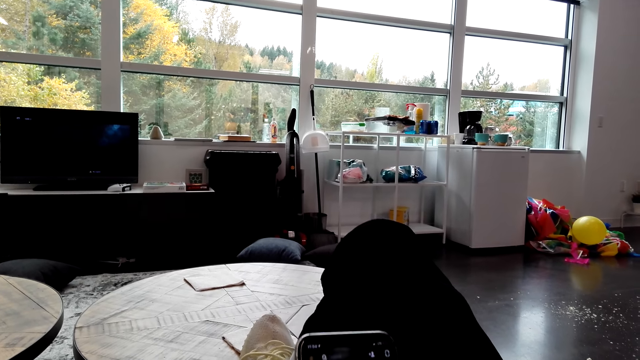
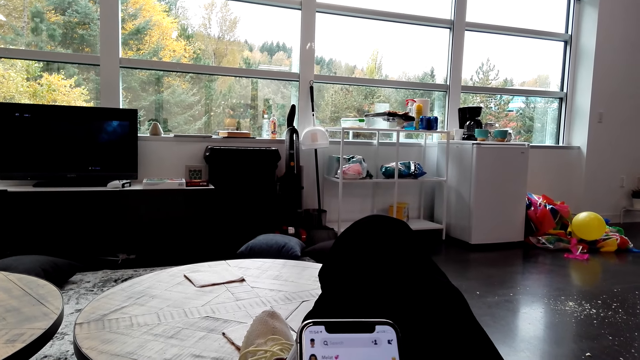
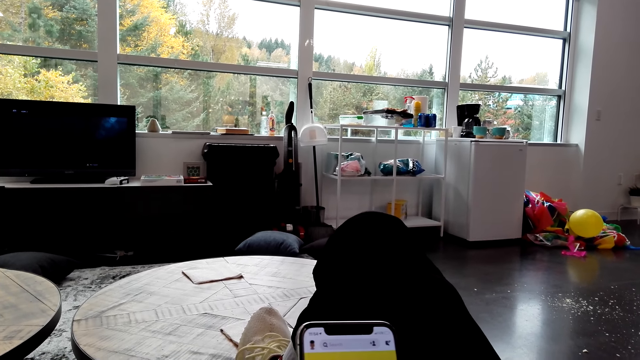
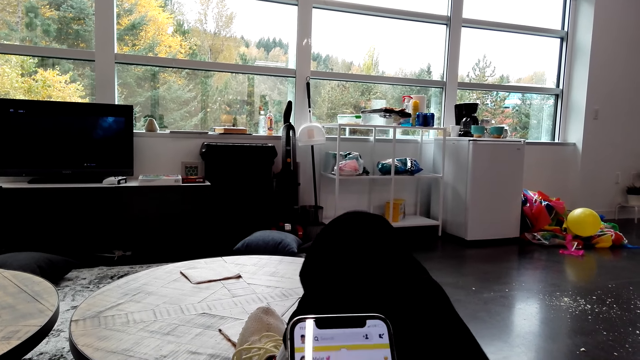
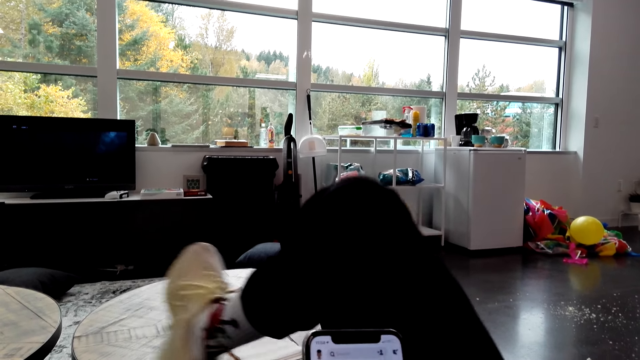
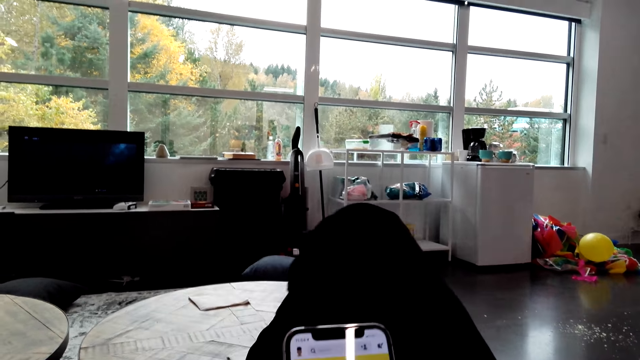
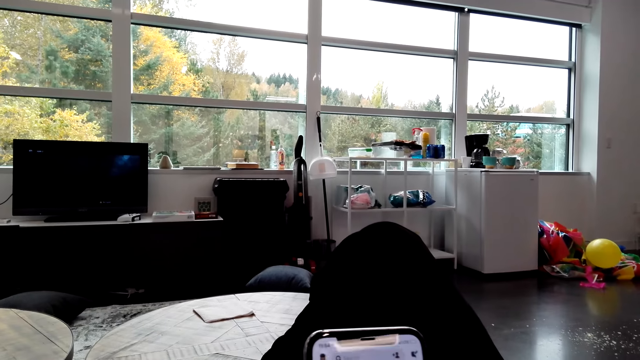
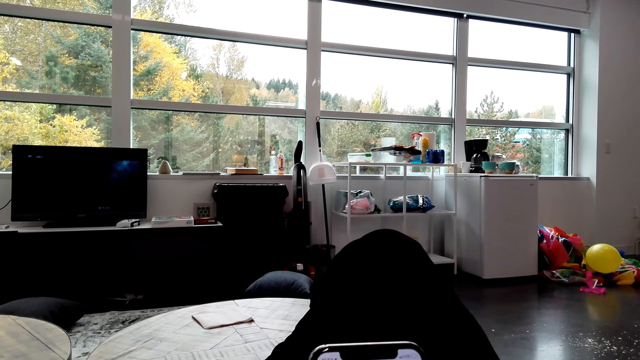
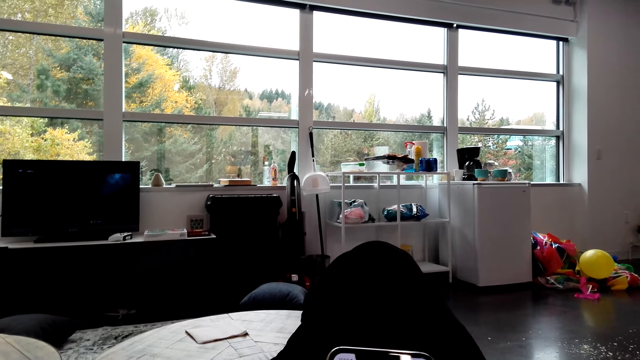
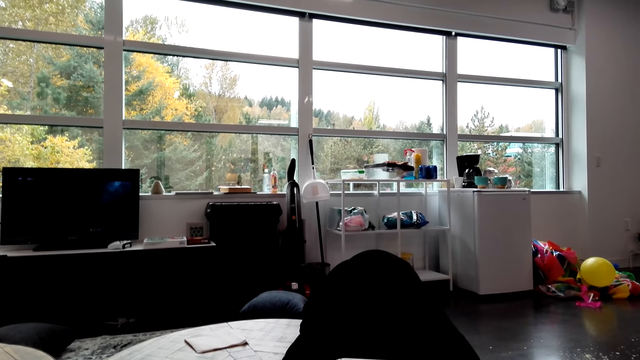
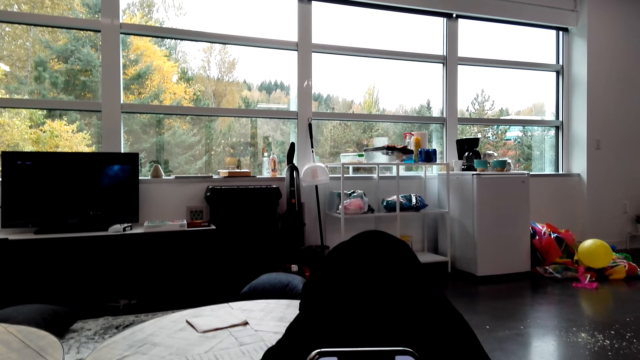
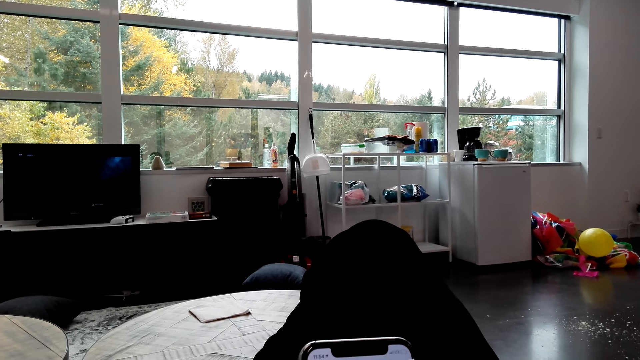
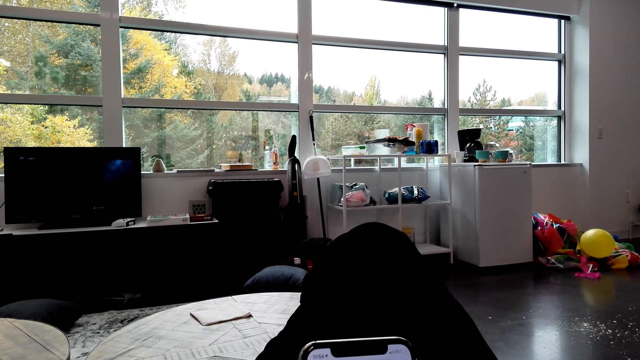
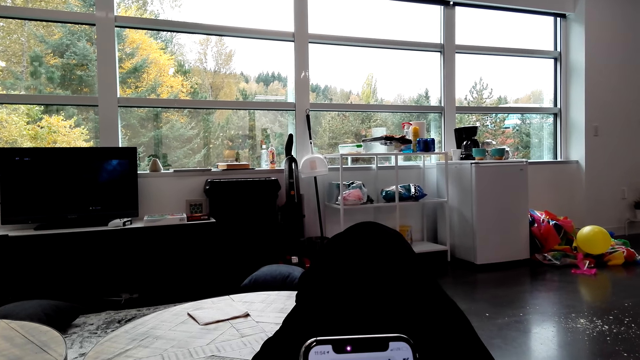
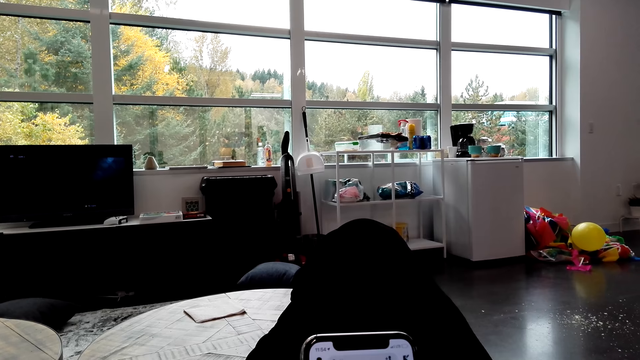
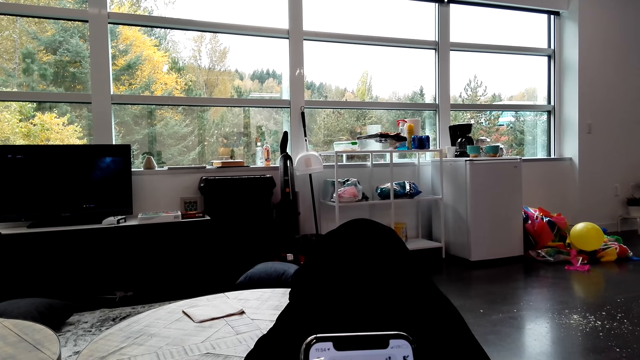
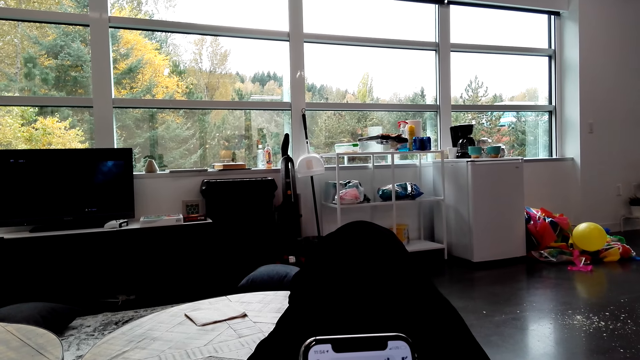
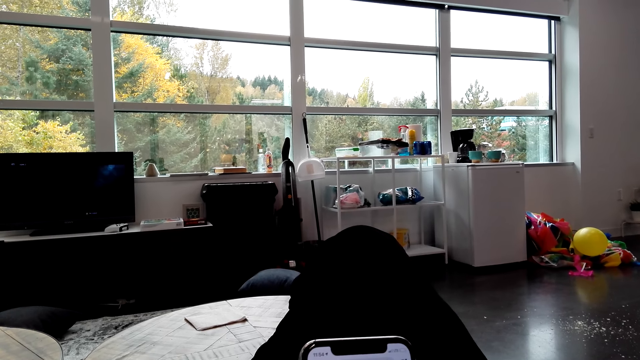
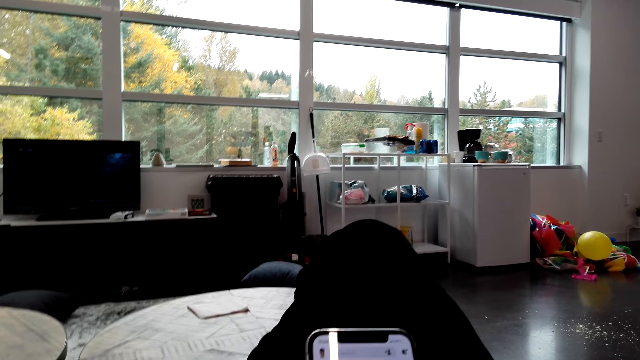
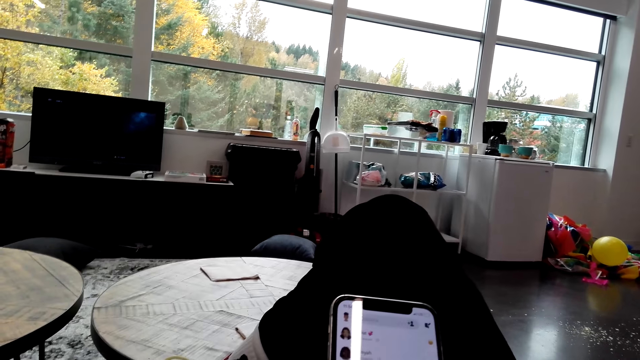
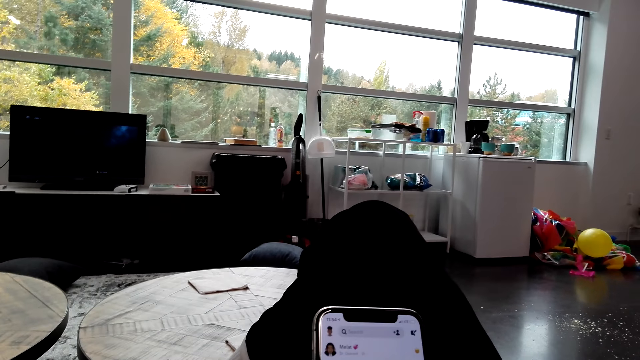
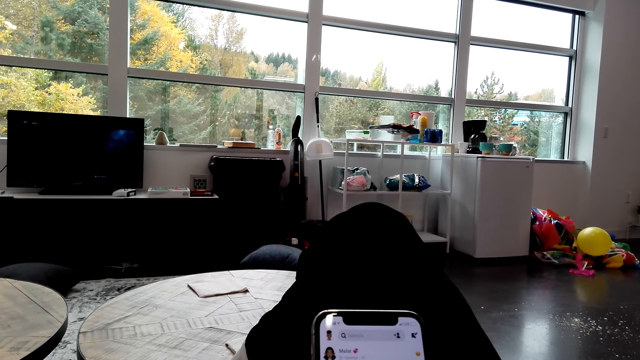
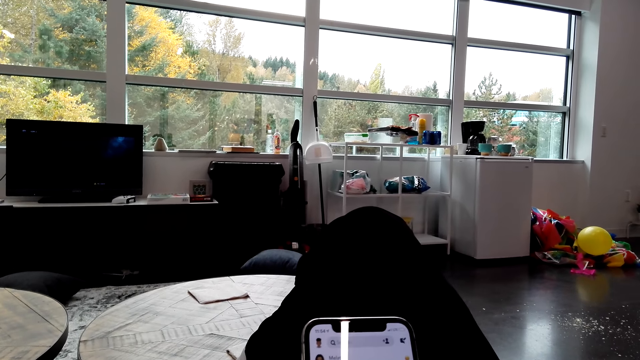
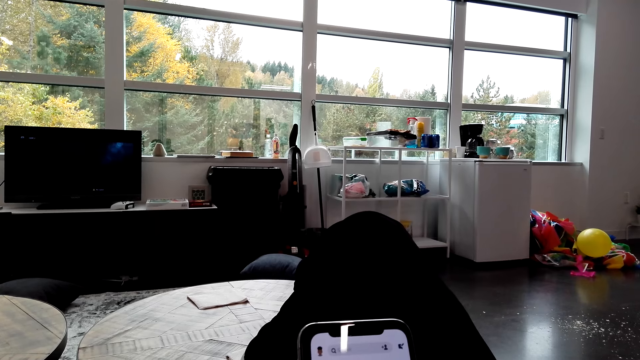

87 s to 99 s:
The camera wearer lifts the right leg. They fold the leg, scroll the phone, and look around. They operate the phone. They scroll the phone and look around.

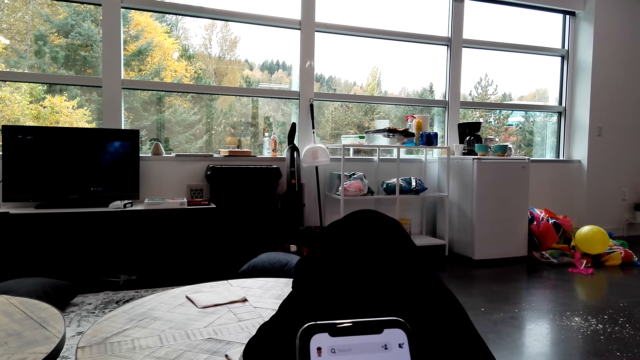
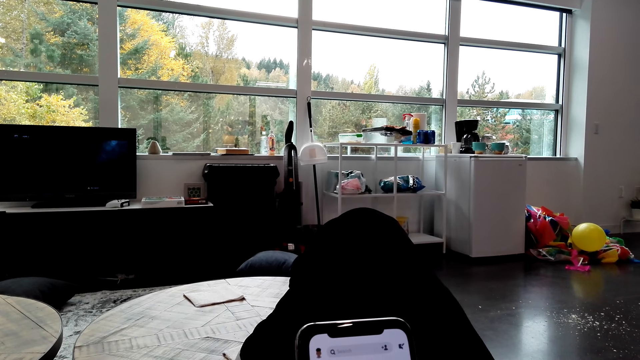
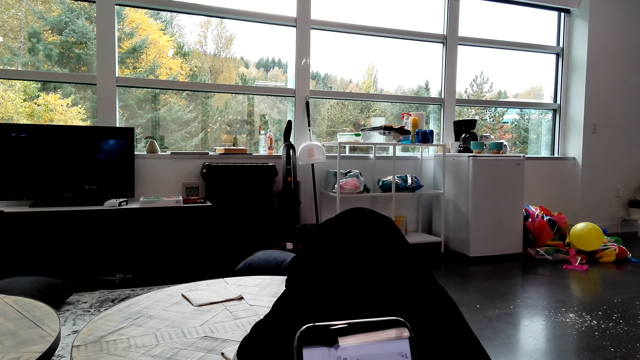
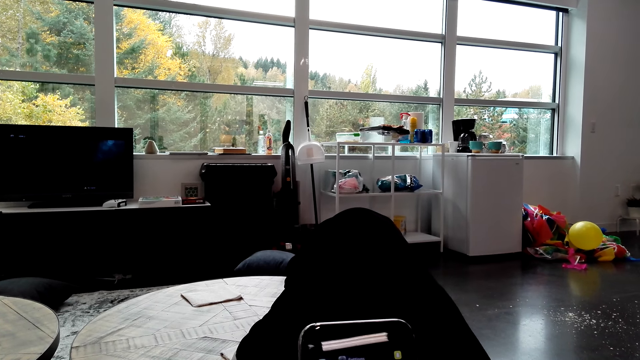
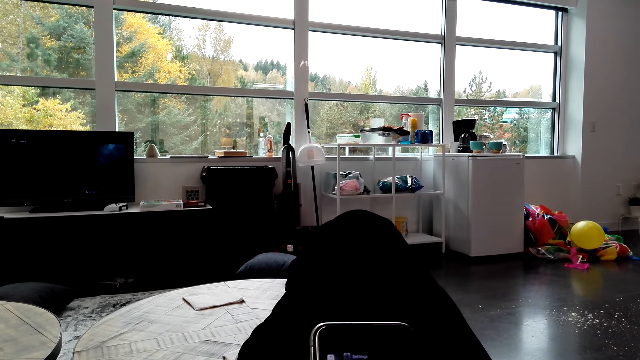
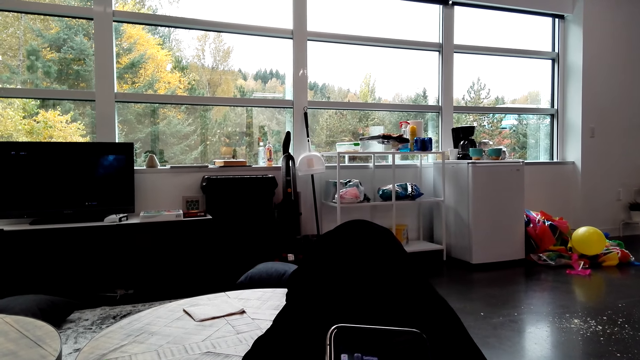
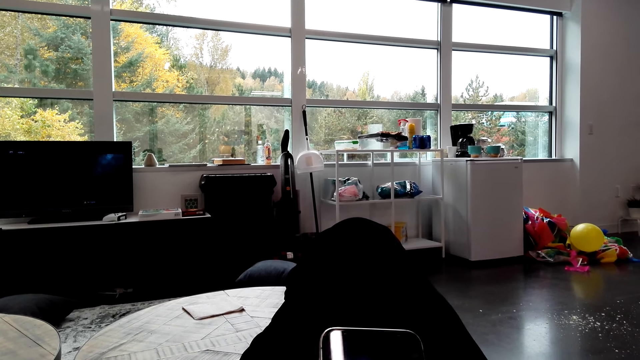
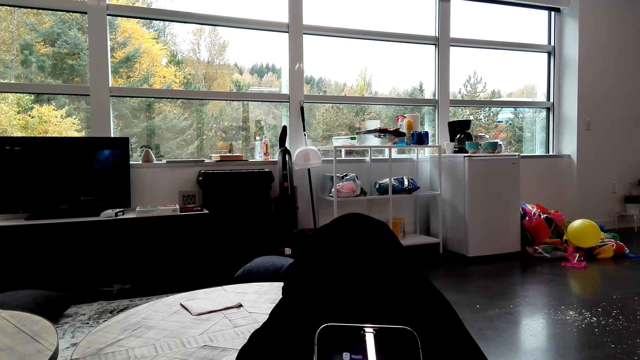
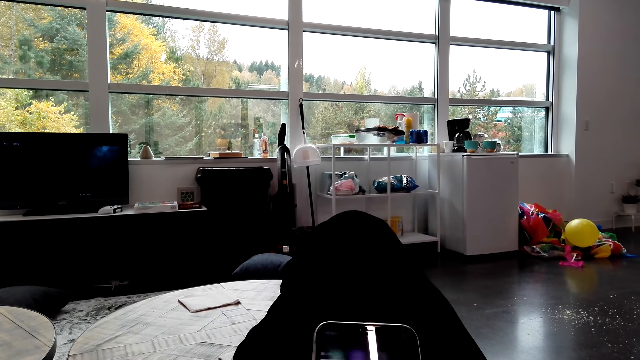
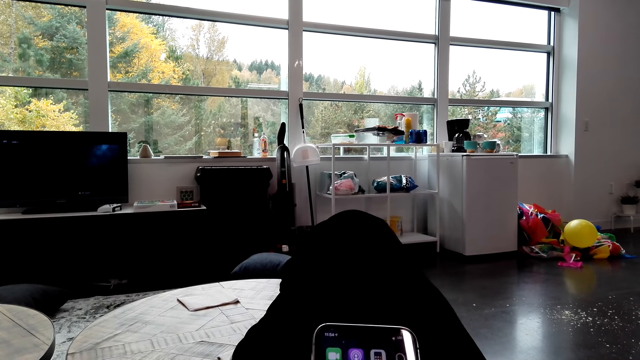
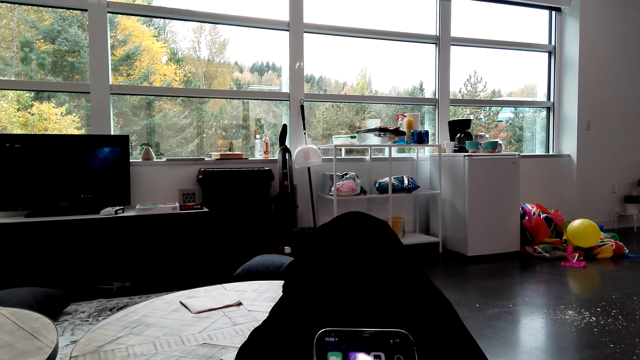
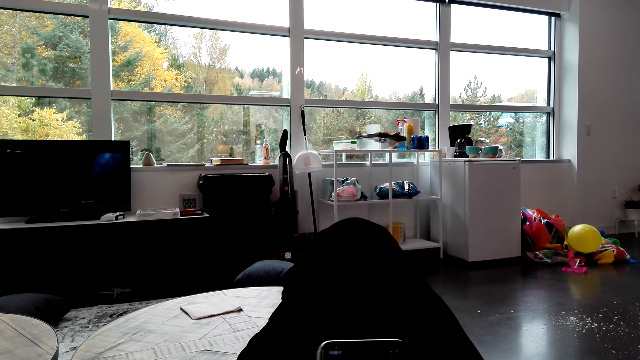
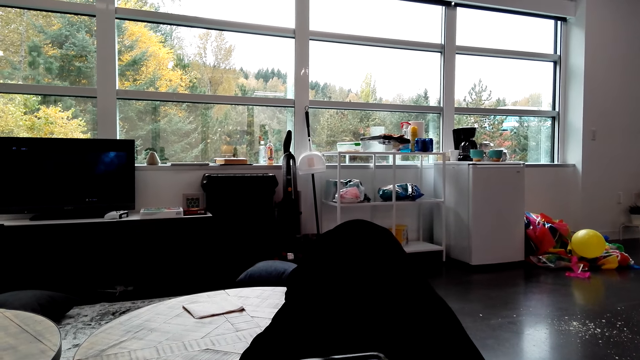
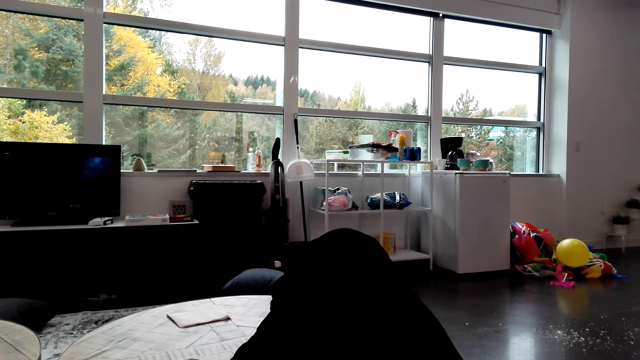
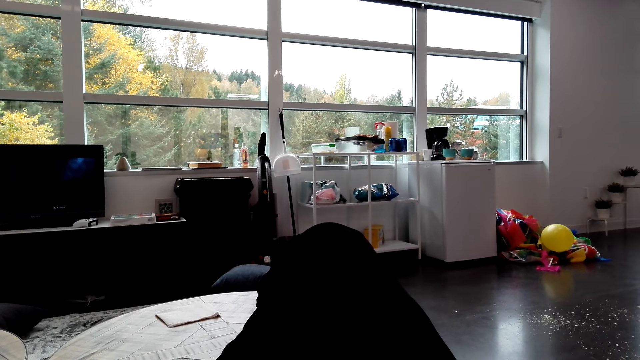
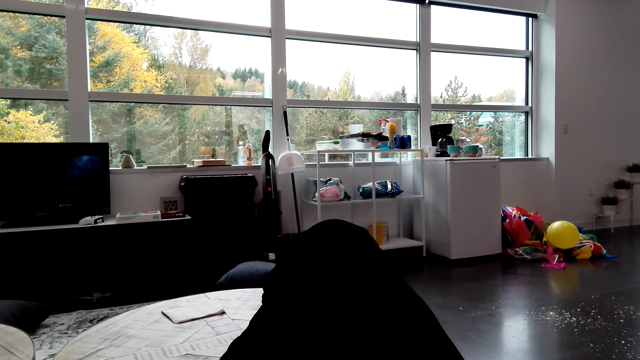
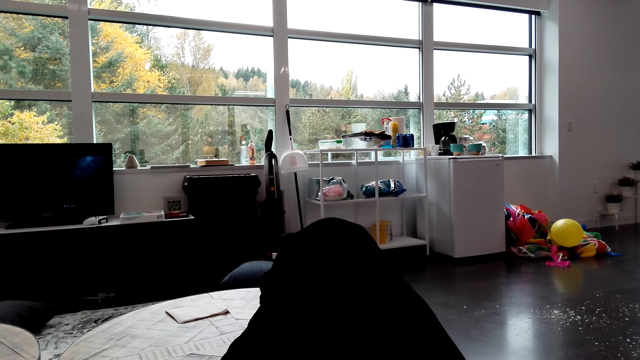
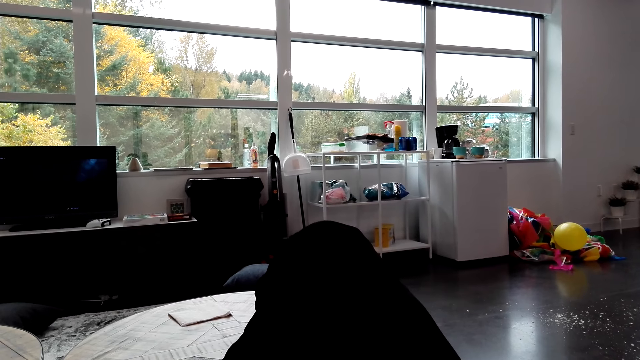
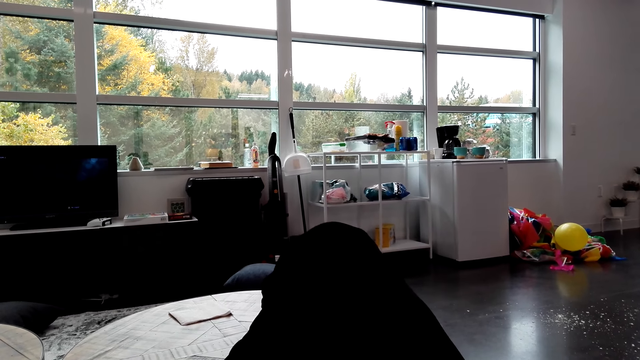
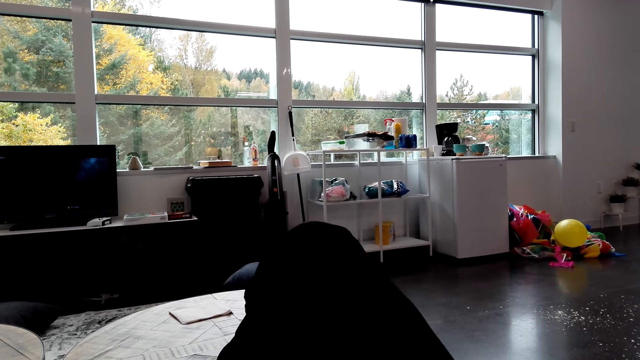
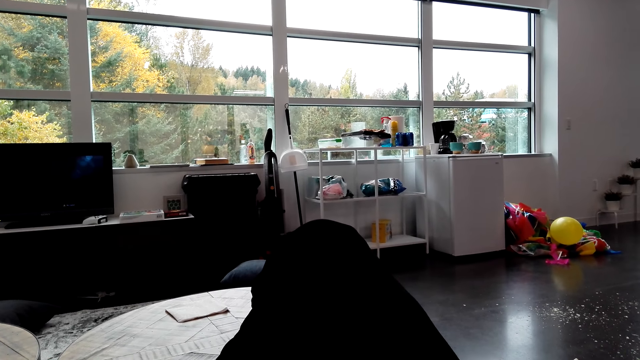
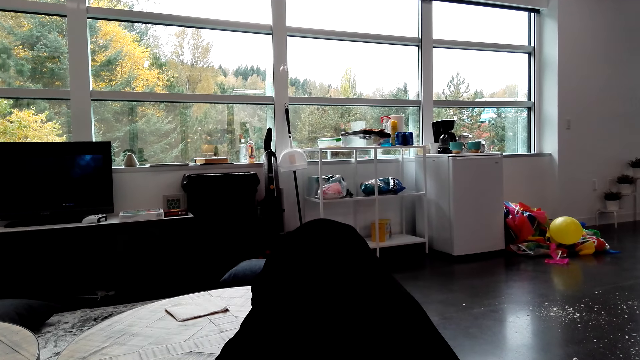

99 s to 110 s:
The camera wearer moves the phone. They look around the house.
